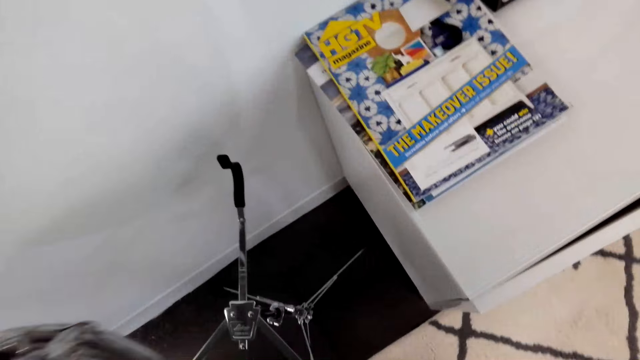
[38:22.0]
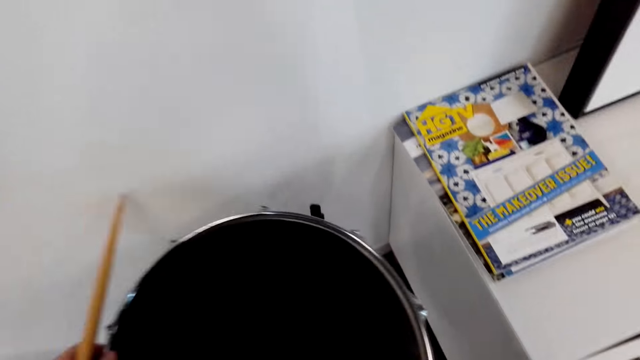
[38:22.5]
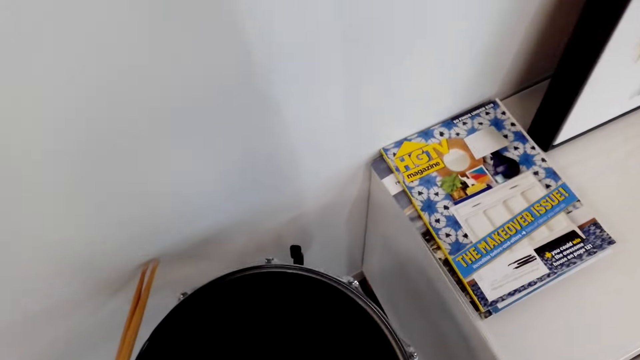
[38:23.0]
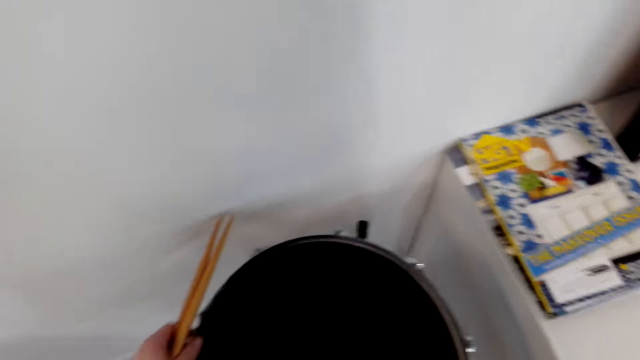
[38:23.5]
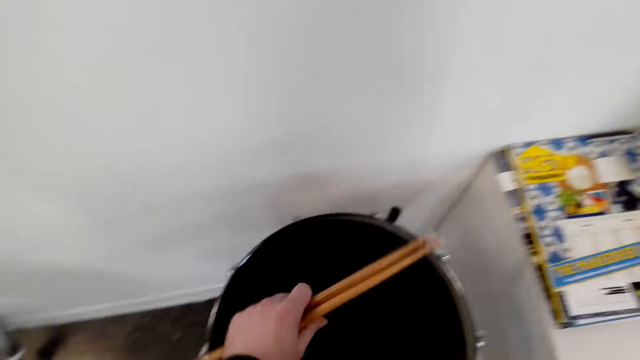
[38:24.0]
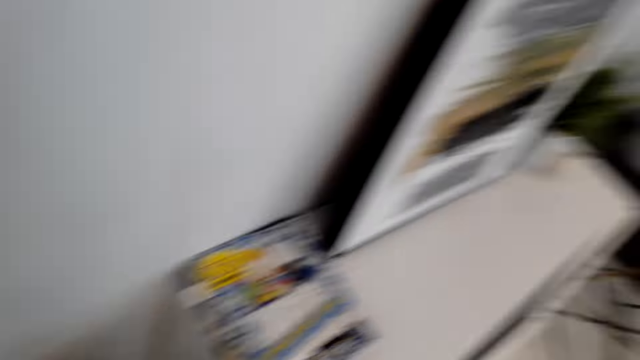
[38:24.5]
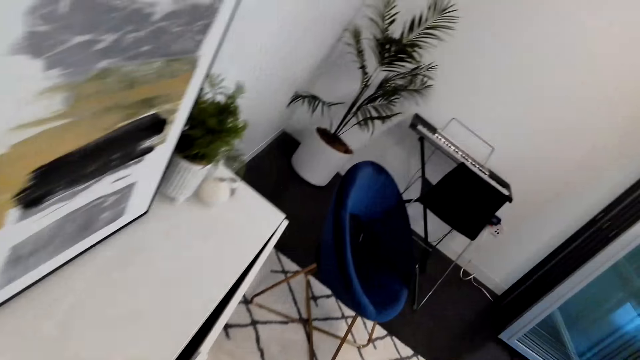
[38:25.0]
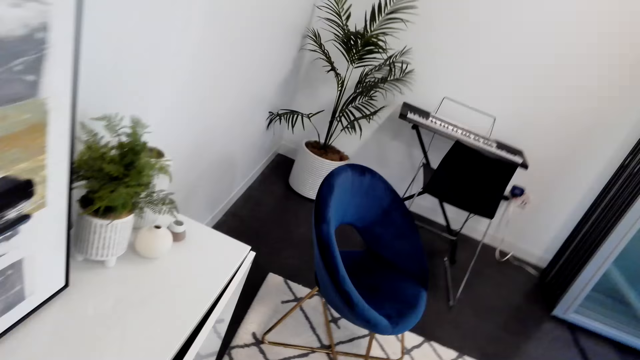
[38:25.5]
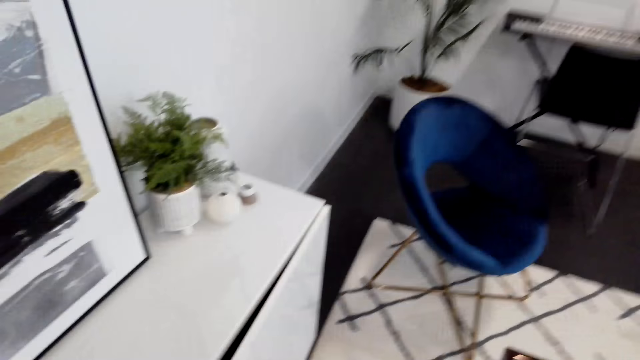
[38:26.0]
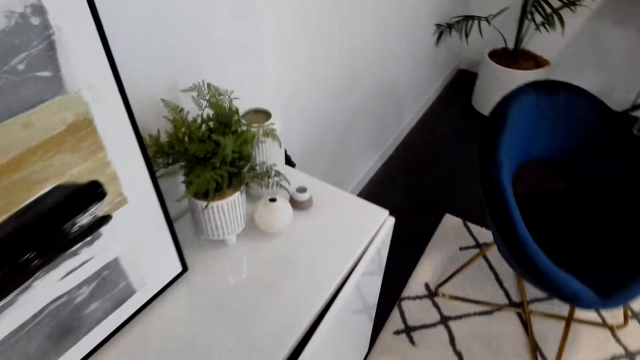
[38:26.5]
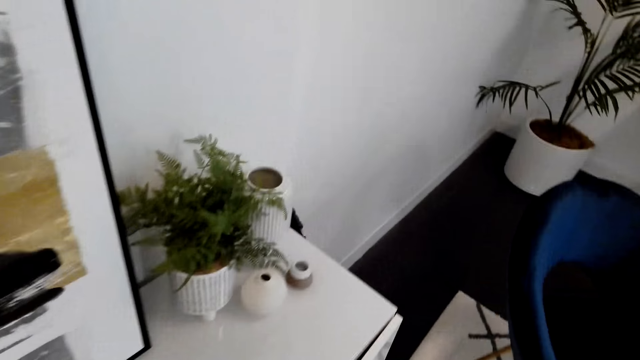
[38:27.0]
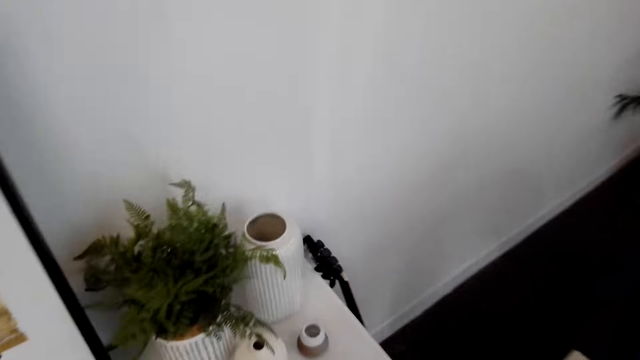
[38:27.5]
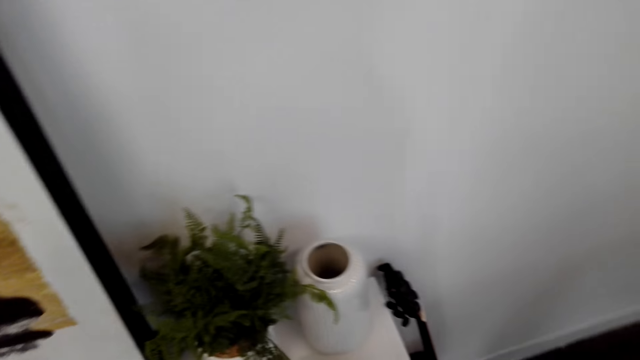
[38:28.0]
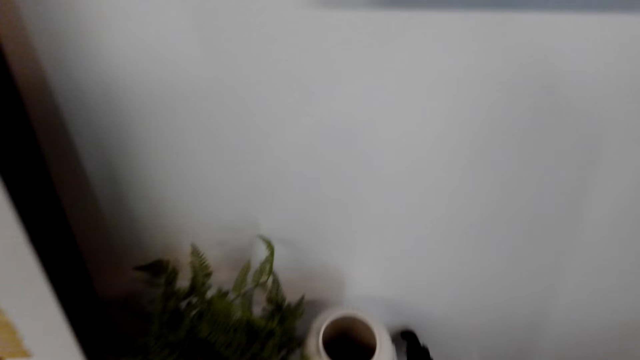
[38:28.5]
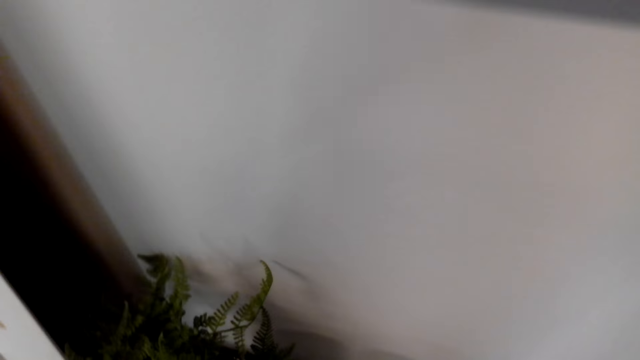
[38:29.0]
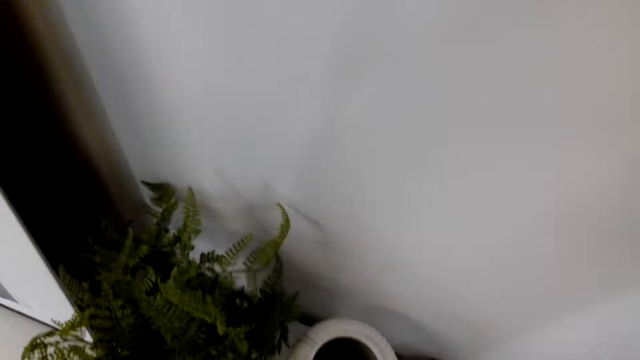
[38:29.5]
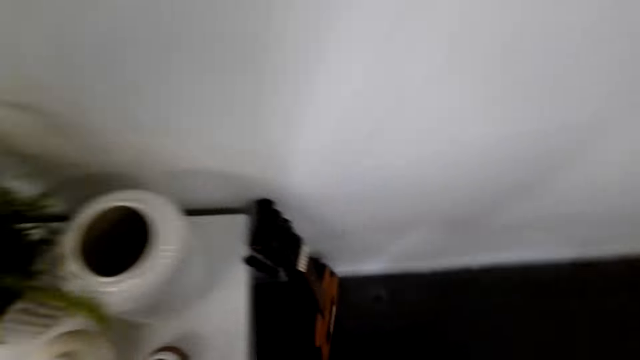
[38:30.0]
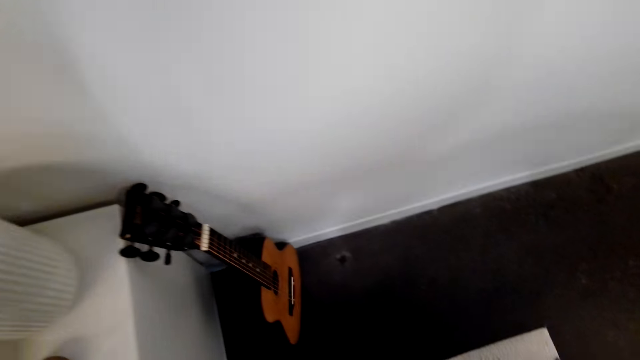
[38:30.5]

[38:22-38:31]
The camera wearer removes the drum. They put the drum back. They put down the stick. They walk around the house.

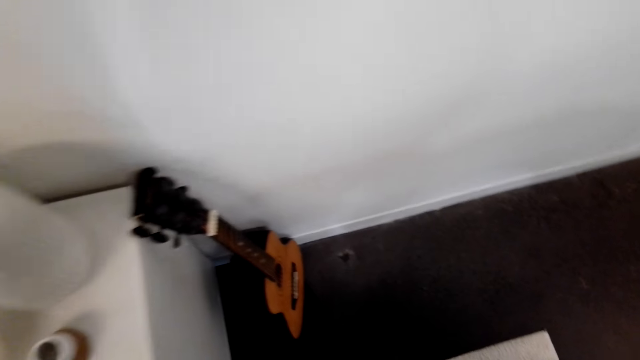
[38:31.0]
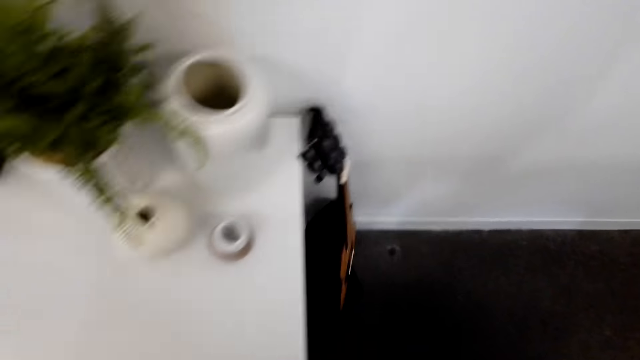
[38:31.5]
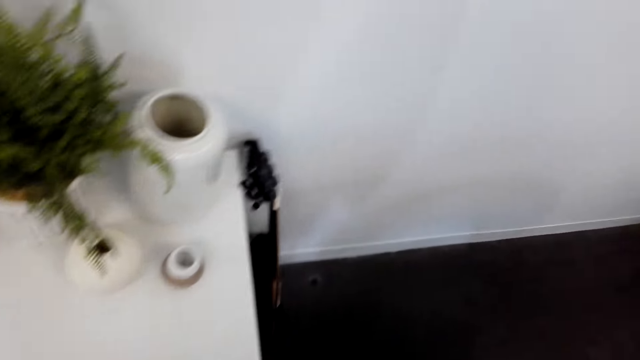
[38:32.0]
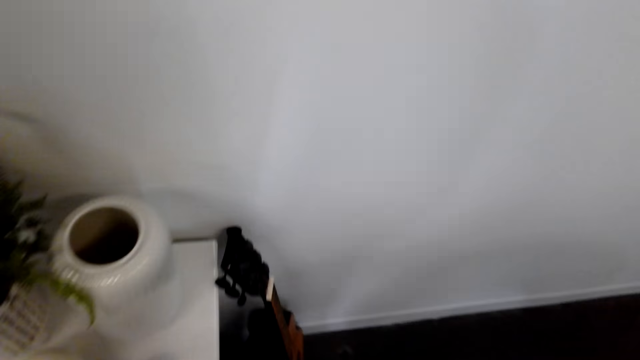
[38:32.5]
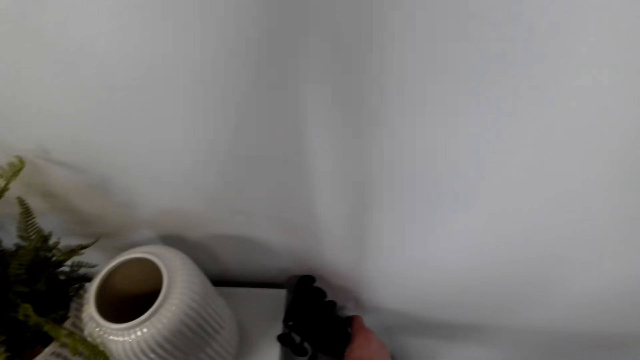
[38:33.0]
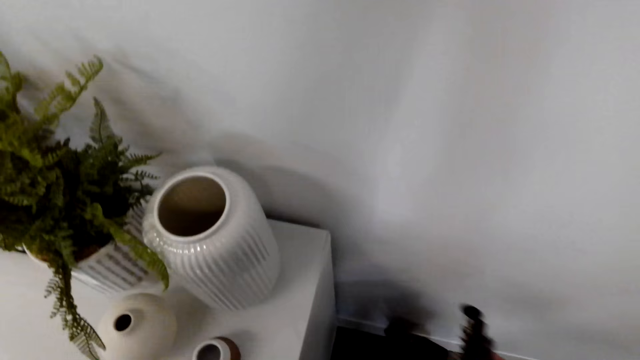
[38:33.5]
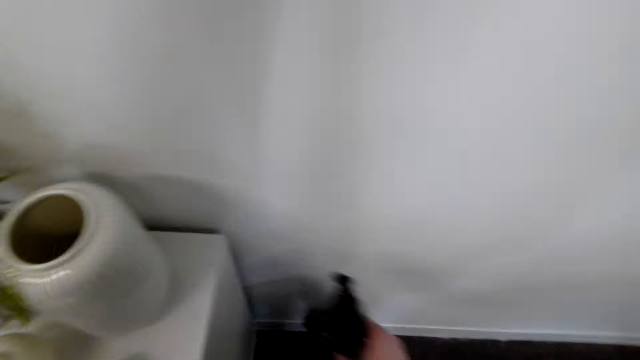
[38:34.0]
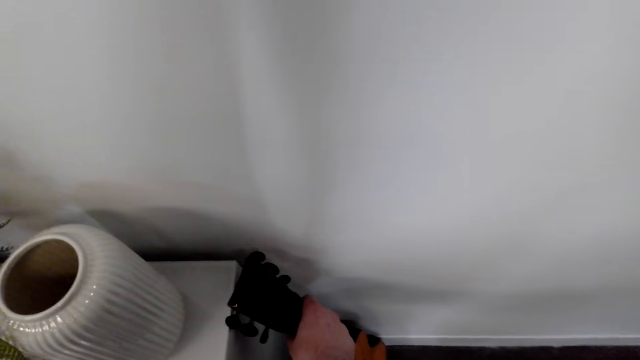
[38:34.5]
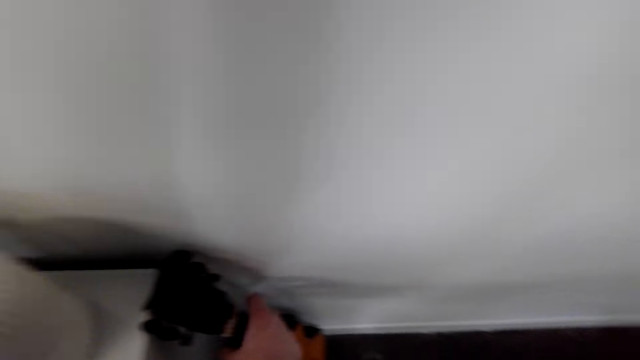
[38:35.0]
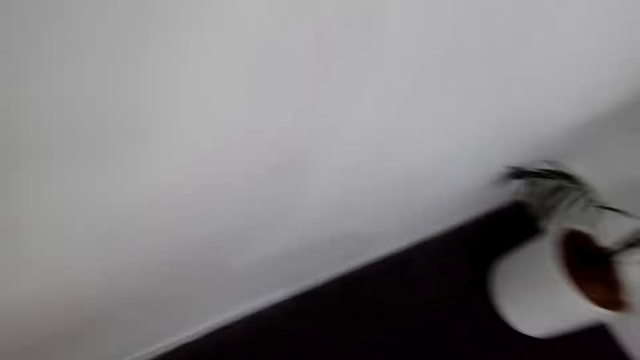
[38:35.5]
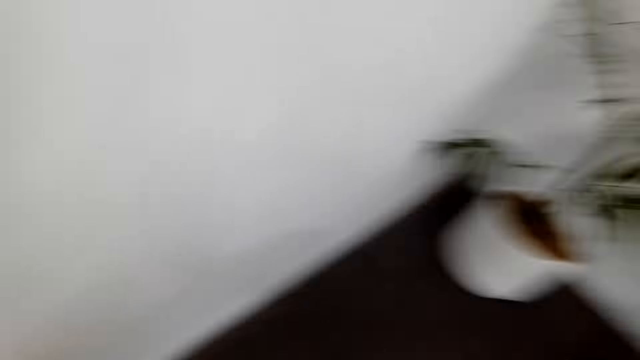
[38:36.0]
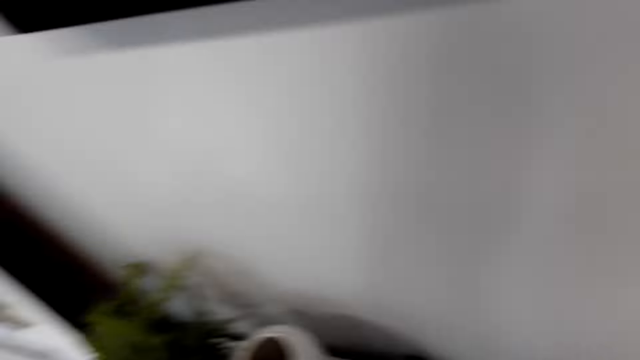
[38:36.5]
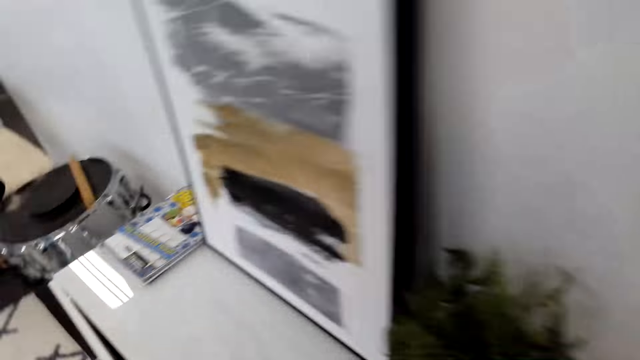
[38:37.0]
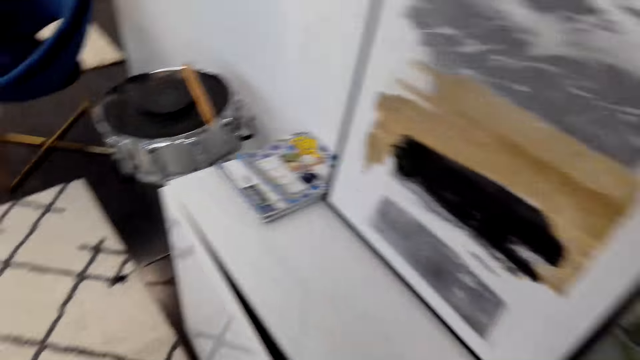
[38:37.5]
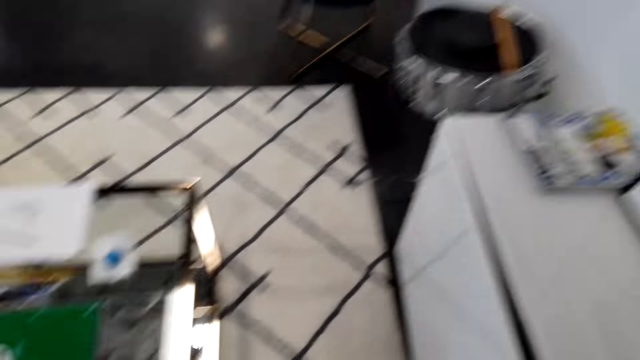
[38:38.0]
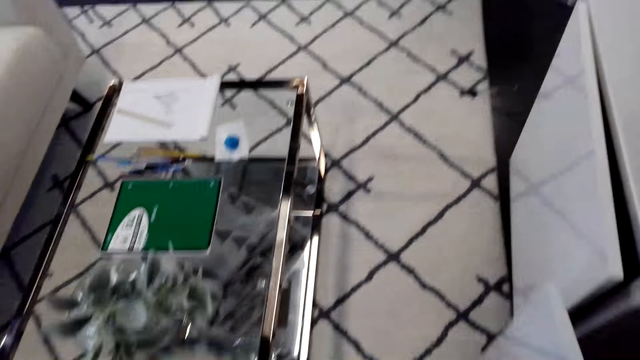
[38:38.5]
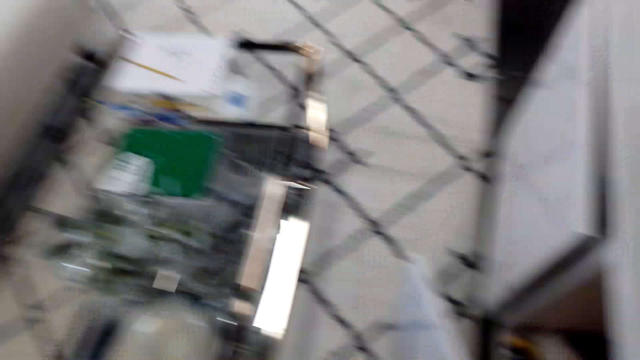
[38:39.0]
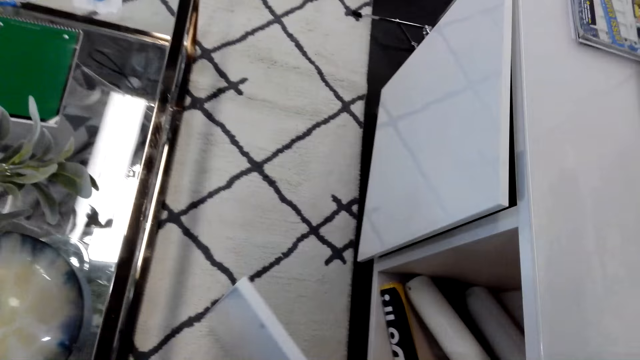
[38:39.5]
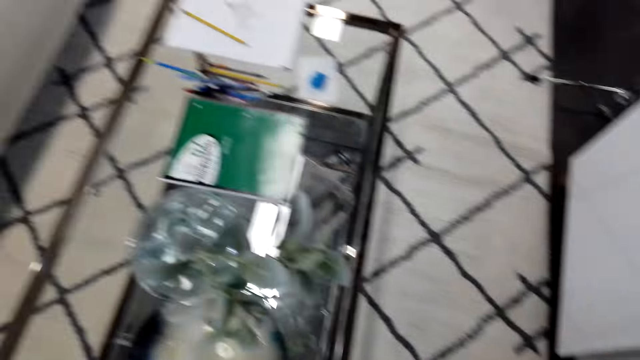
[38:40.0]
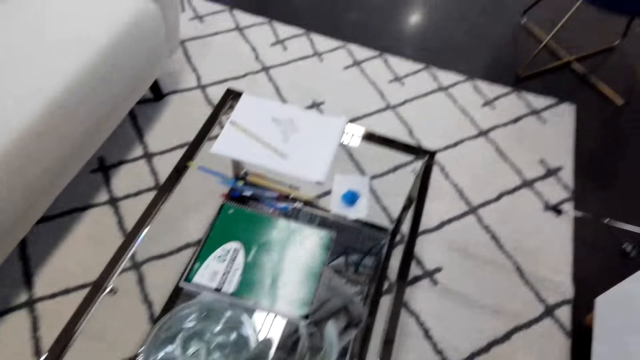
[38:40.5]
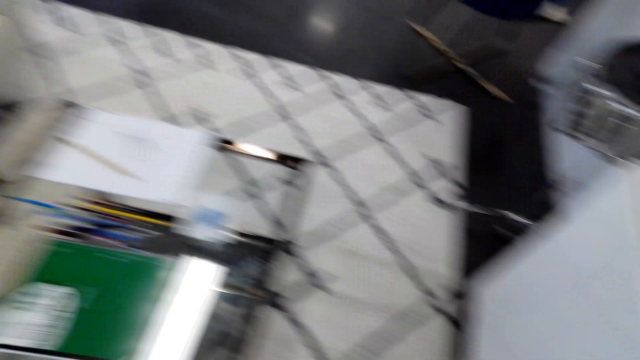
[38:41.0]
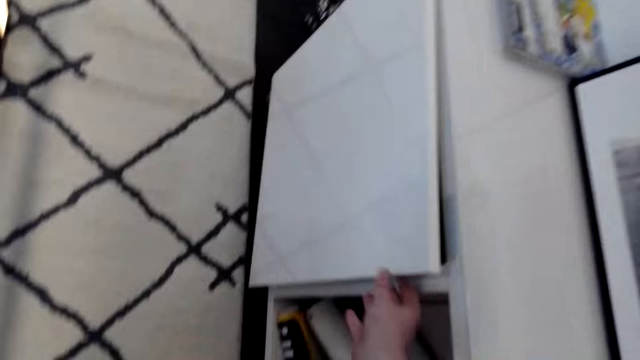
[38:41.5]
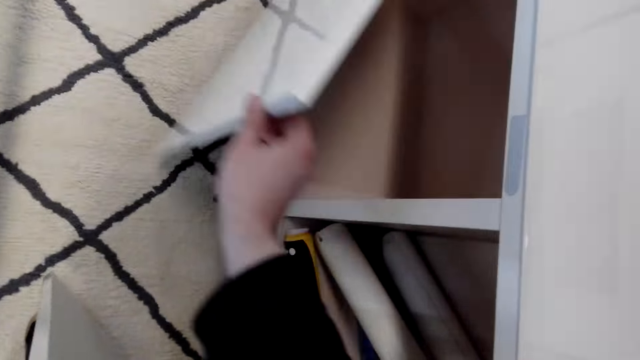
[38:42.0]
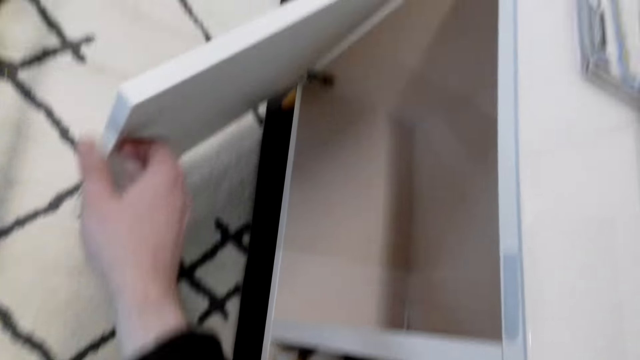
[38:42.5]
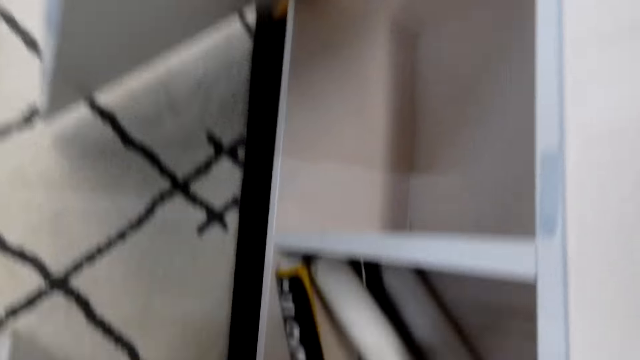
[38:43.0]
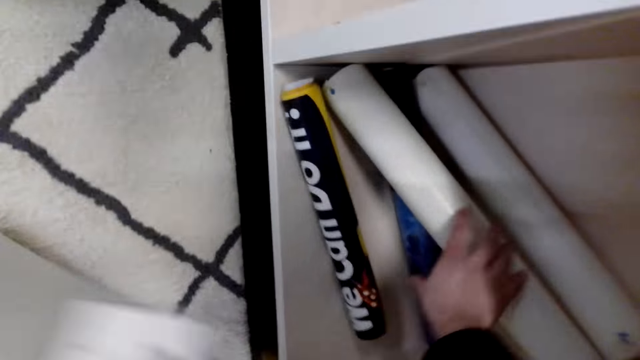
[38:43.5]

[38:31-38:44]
The camera wearer picks up the guitar. They place down the guitar. They walk around. They open the cabinet.
